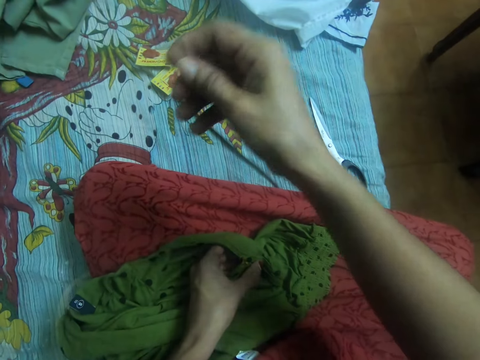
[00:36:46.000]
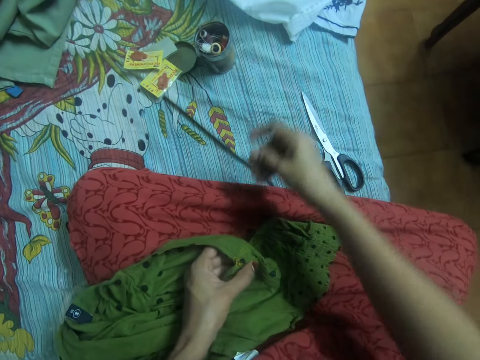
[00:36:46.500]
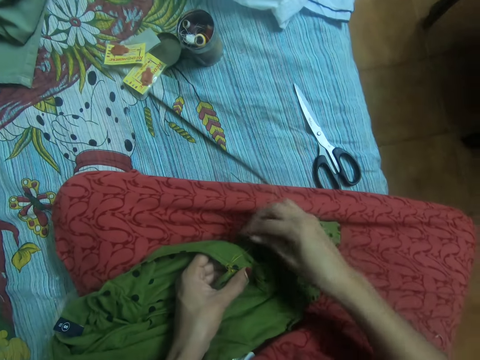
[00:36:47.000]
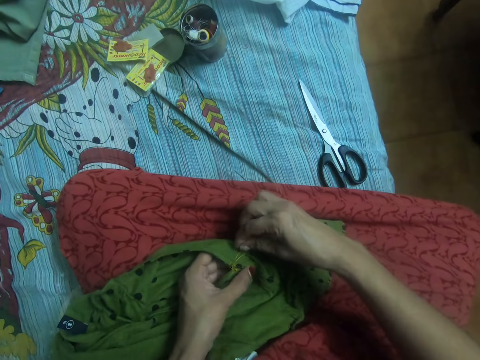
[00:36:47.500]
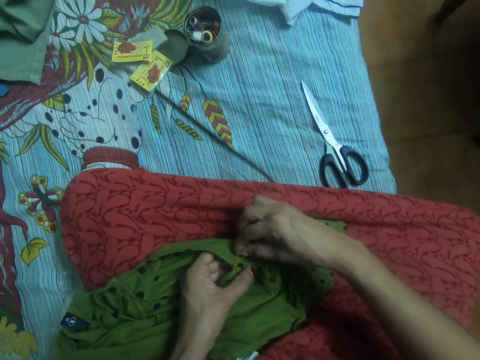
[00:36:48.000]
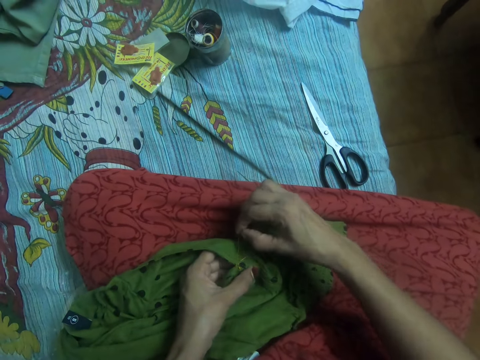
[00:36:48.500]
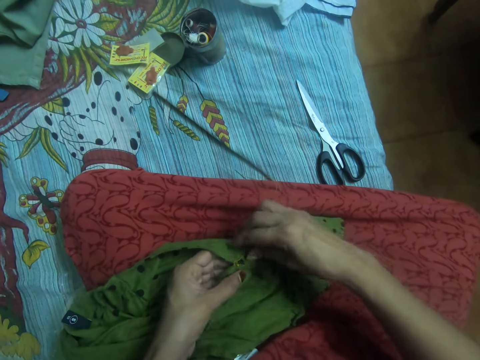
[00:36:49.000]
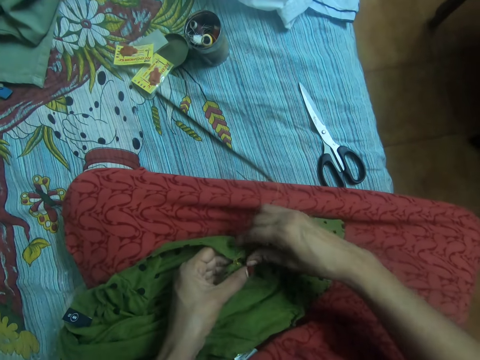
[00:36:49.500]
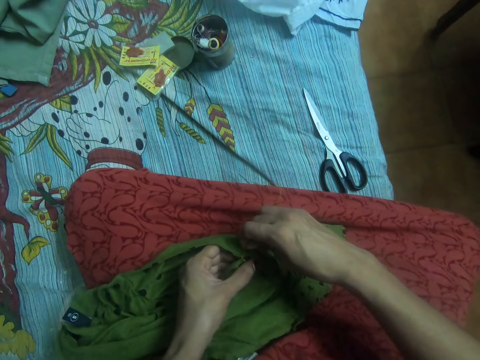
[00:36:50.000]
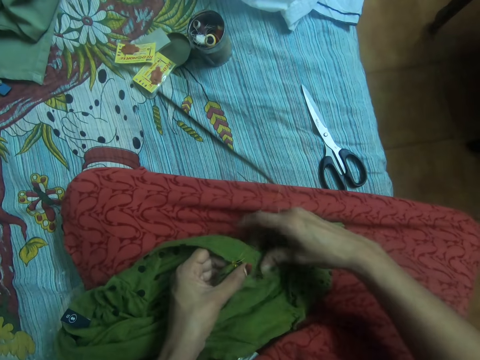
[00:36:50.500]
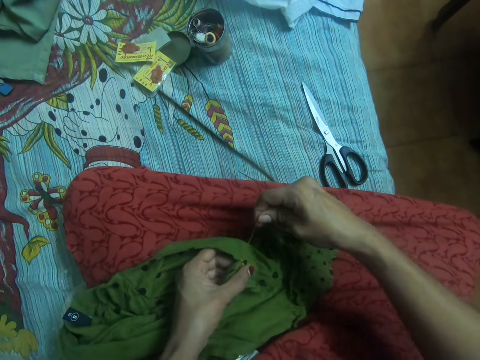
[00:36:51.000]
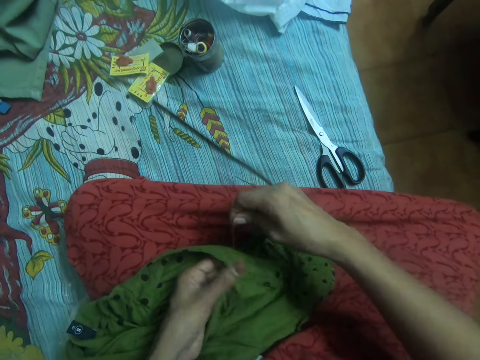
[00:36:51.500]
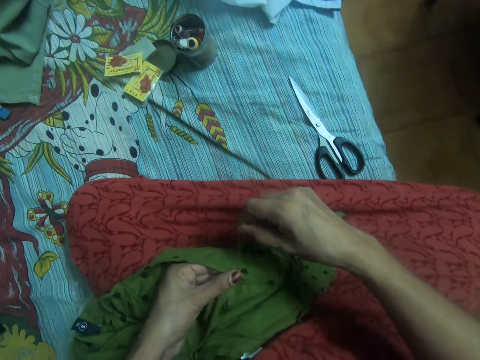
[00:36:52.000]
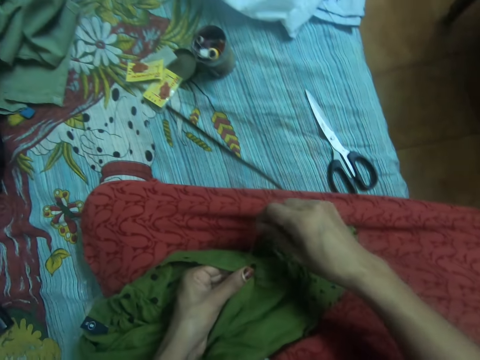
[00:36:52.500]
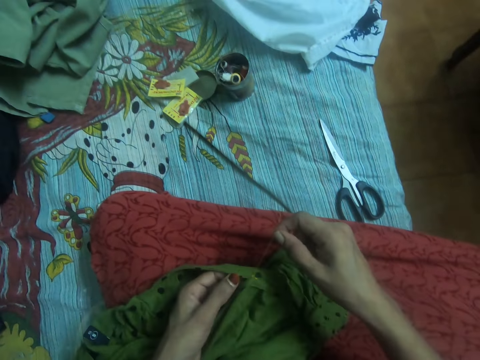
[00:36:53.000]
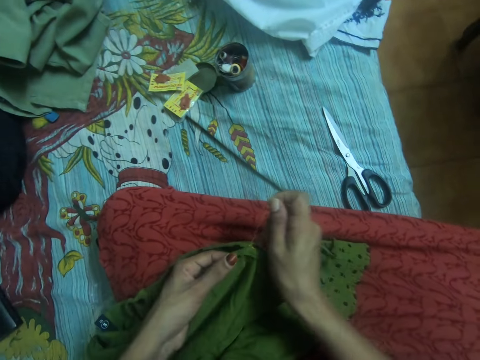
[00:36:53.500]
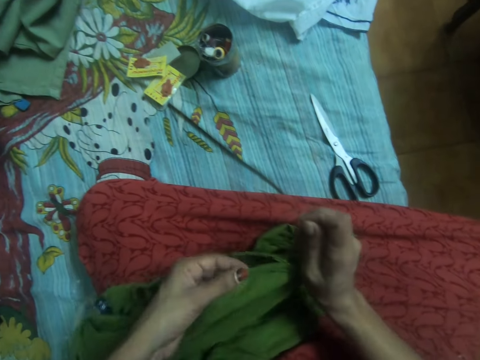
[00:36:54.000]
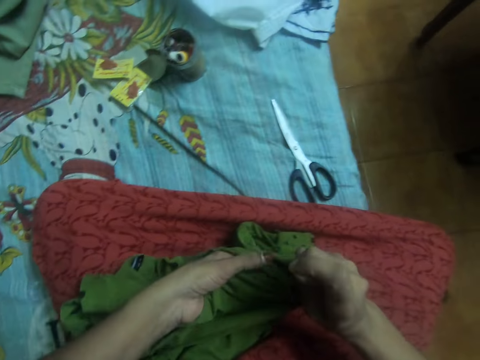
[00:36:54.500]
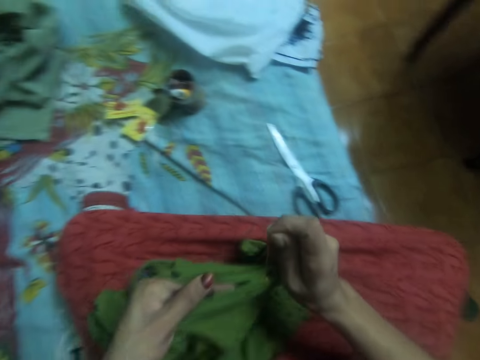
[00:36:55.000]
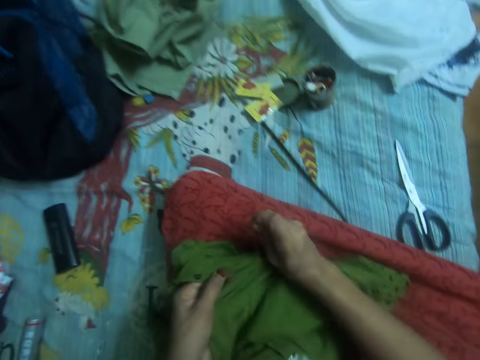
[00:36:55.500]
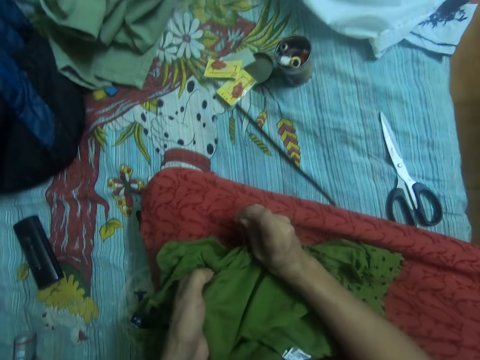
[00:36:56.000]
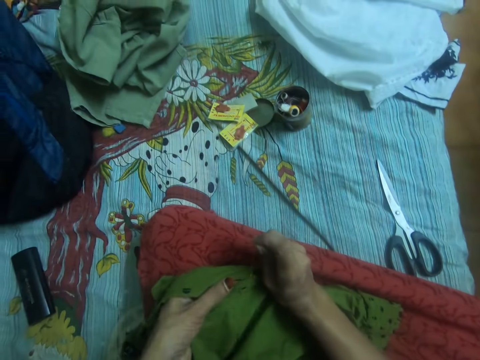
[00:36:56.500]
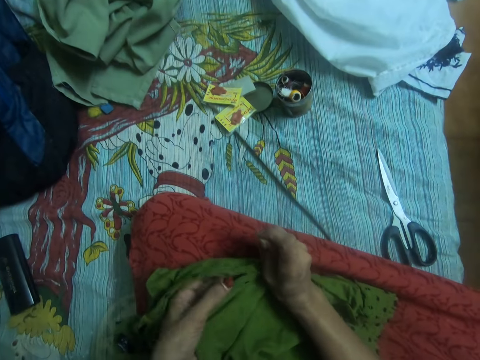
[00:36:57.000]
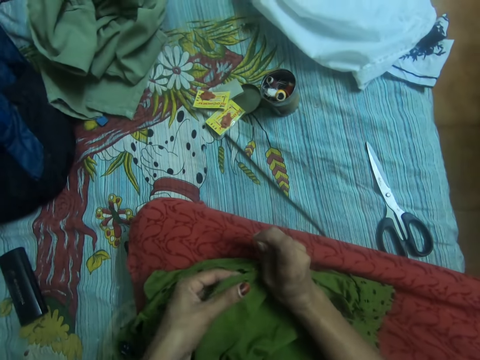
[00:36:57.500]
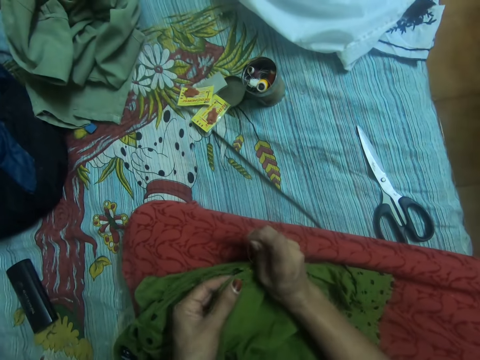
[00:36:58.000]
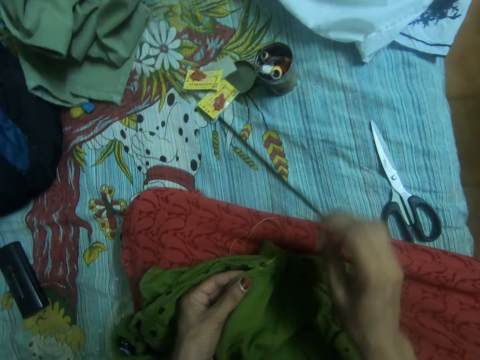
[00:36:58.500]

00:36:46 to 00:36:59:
The camera wearer drops the needle on her dress. She picks the thread on the cloth with her right hand. She tightens the thread on the cloth. She pulls the thread with a hand. She adjusts the cloth. She moves the cloth with hands.

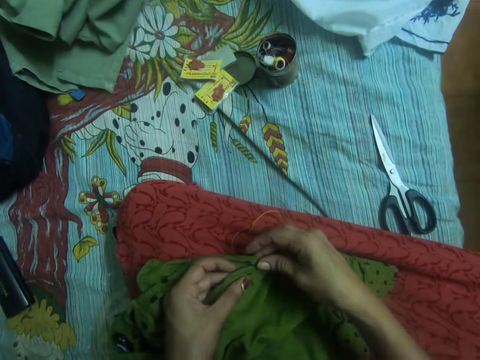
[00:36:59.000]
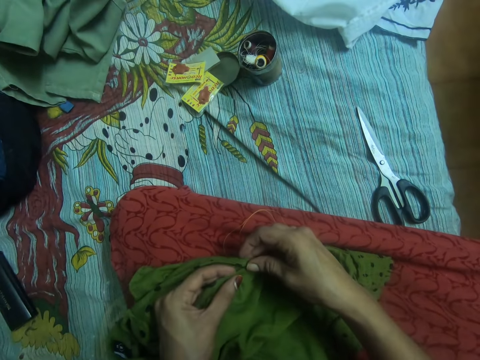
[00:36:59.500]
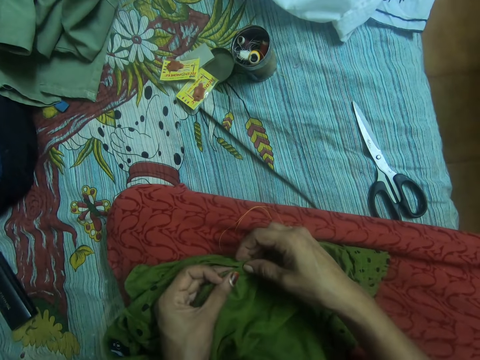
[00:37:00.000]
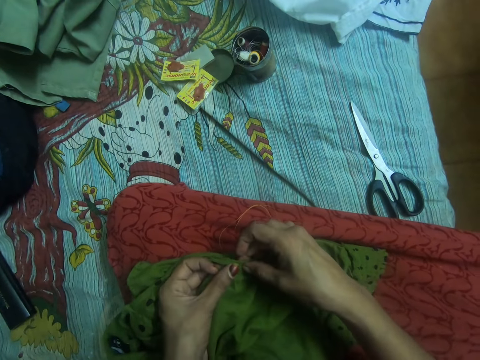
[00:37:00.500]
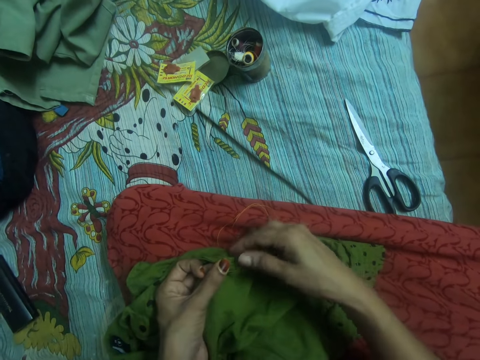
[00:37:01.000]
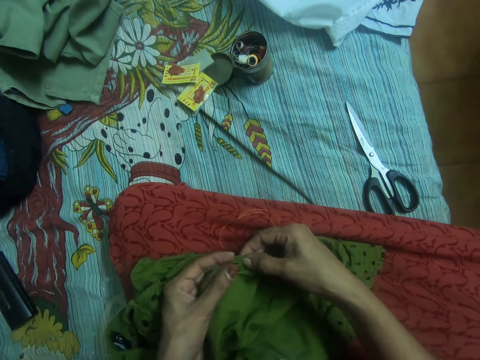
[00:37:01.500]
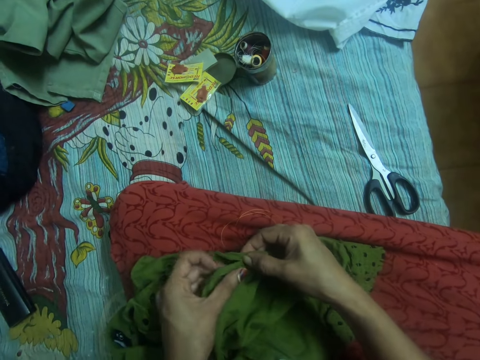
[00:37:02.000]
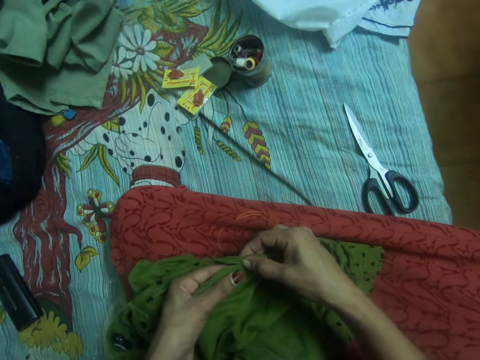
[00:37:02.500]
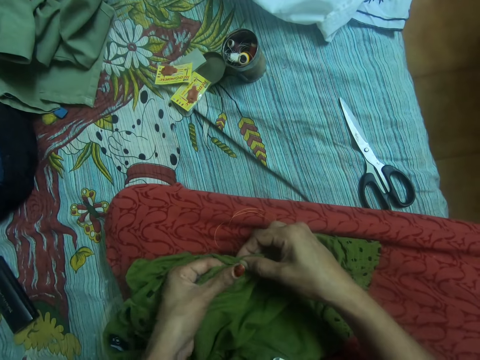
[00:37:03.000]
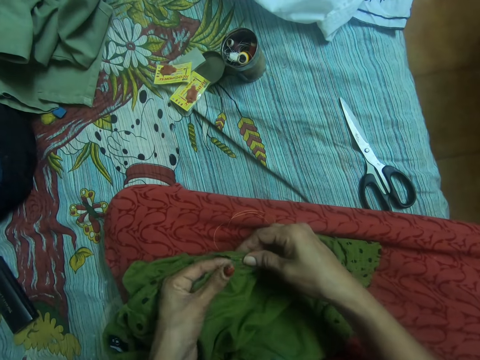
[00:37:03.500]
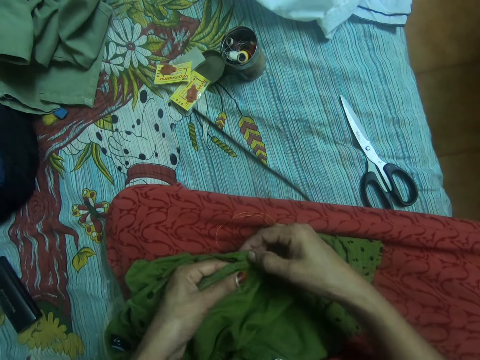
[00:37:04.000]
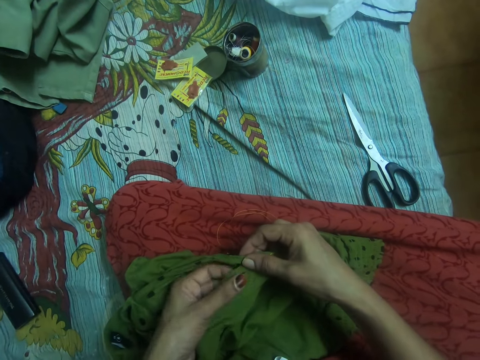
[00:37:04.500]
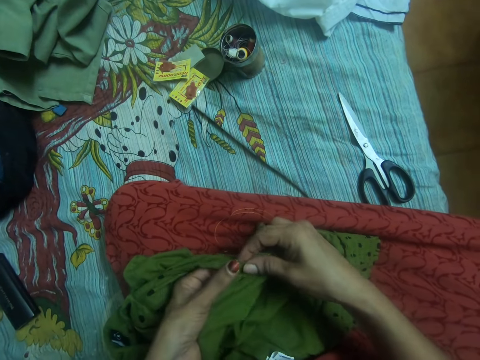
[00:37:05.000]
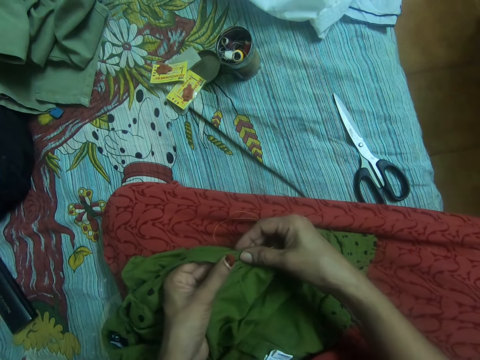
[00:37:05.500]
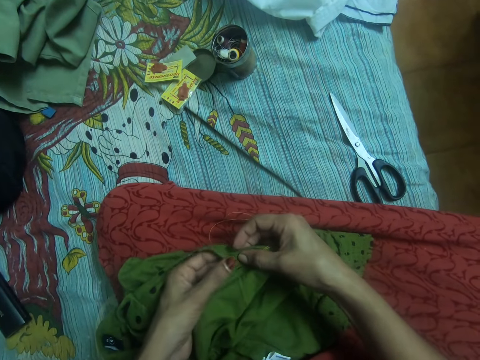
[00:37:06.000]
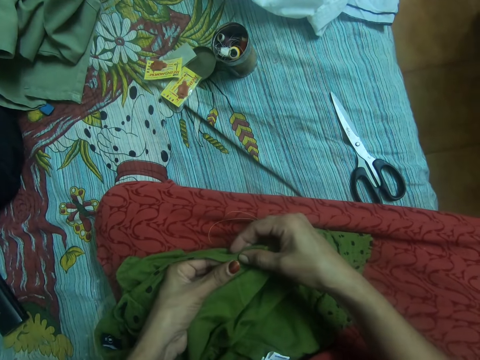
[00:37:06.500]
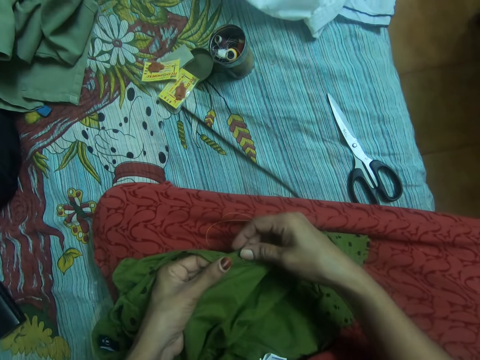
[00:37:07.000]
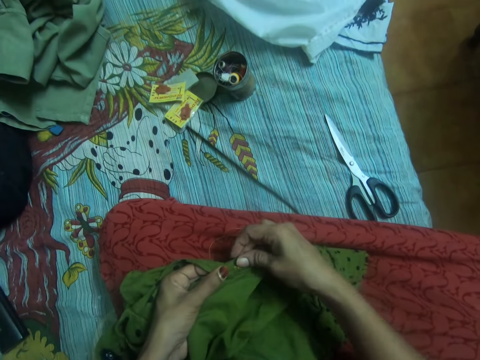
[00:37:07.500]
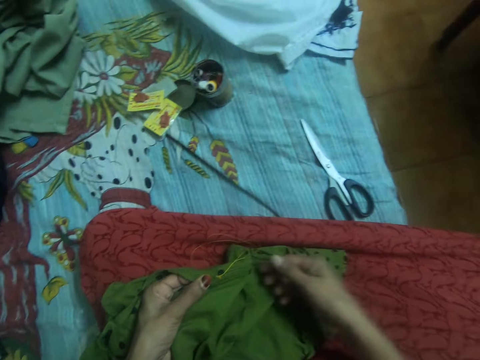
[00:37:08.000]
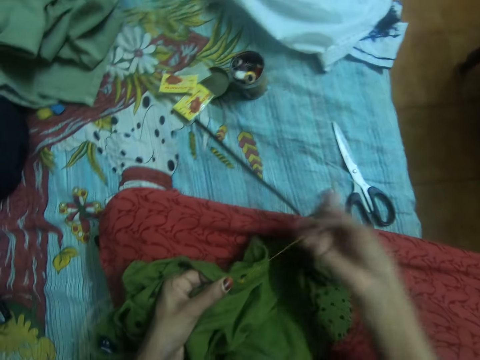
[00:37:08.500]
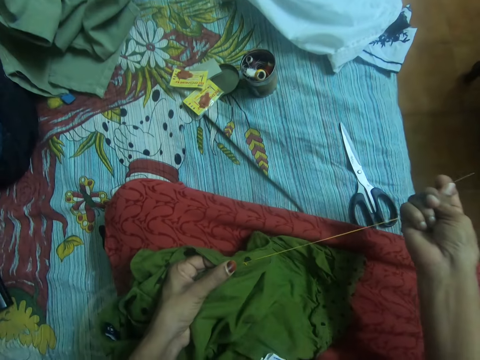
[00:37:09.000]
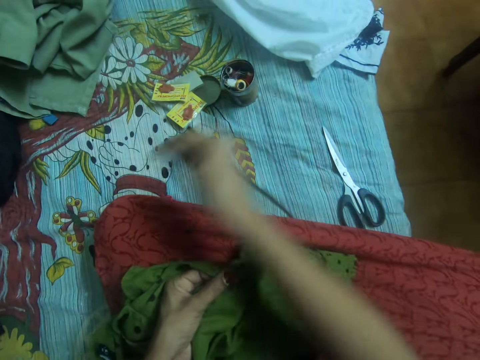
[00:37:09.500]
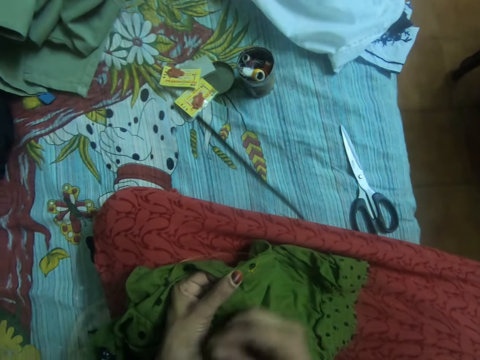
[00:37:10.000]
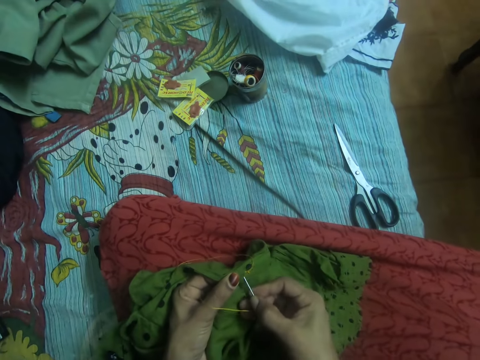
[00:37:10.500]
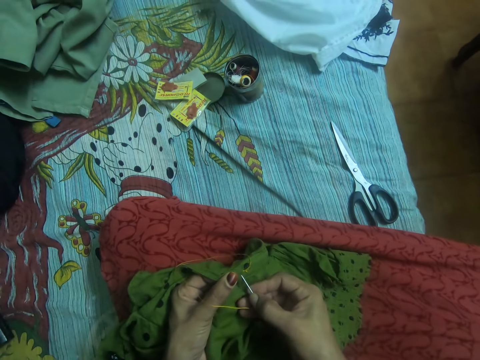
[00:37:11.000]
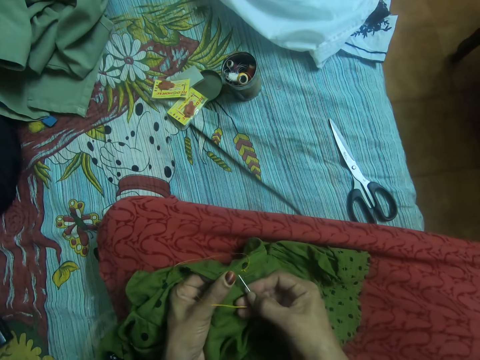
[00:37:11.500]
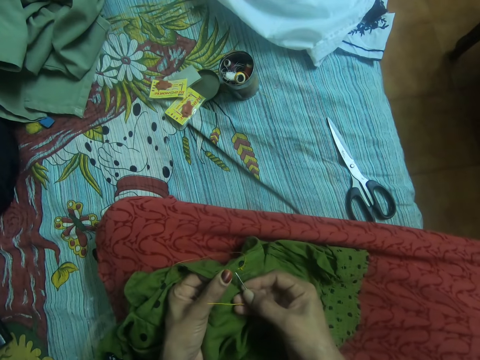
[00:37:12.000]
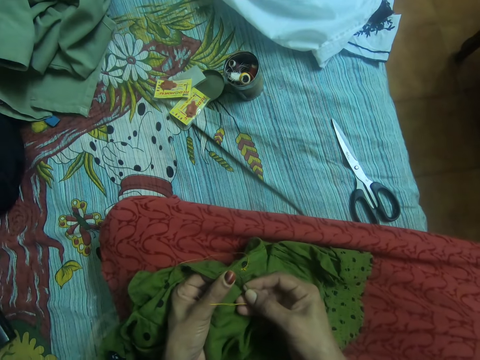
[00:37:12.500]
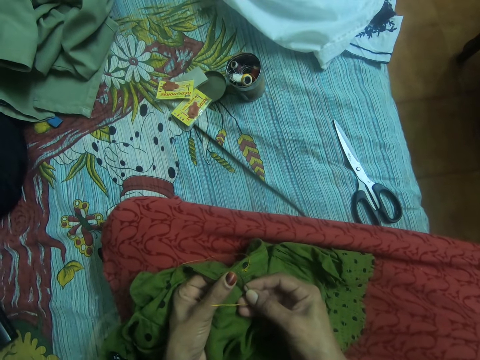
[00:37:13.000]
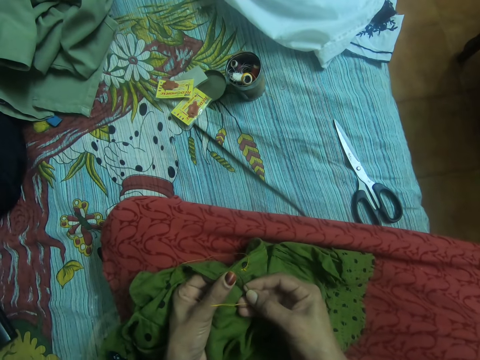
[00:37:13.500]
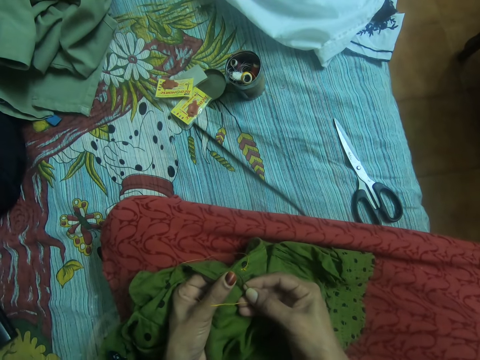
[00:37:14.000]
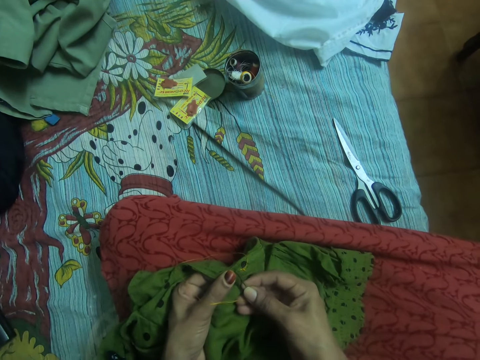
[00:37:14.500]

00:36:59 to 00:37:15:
The camera wearer puts two sides of a cloth together. She straightens the thread with her right hand. She picks a needle on her lap. She inserts the needle in her right hand in the cloth. She sews the cloth with the needle.
